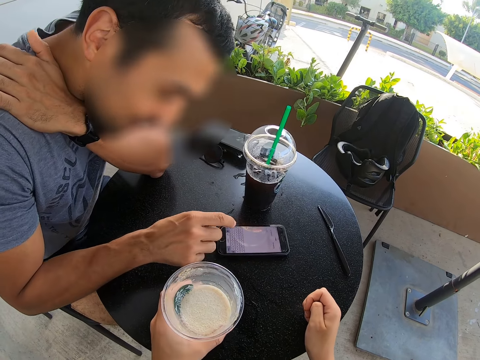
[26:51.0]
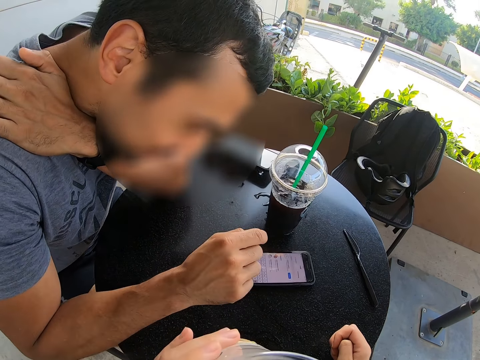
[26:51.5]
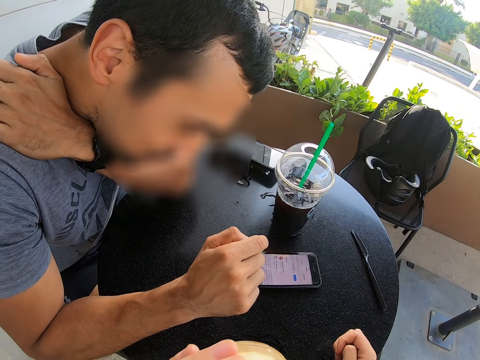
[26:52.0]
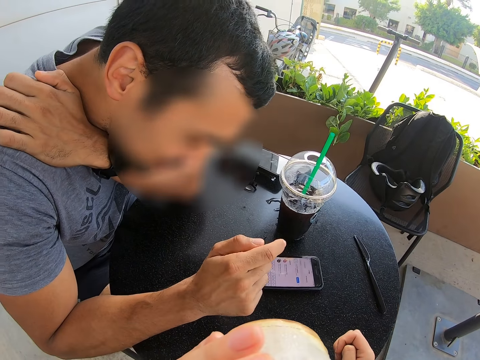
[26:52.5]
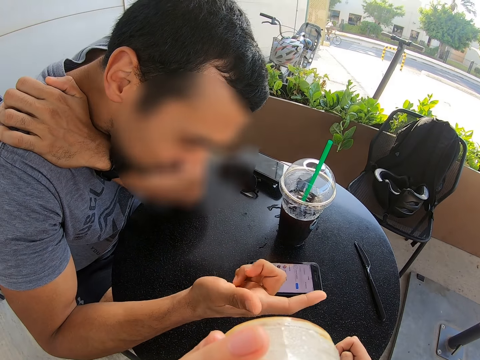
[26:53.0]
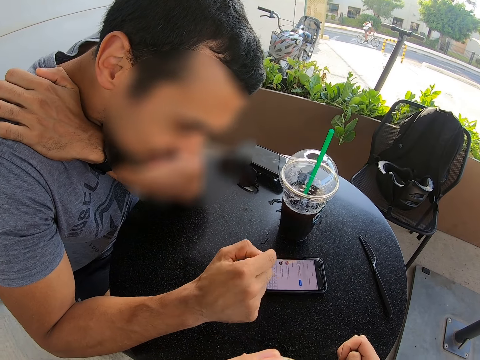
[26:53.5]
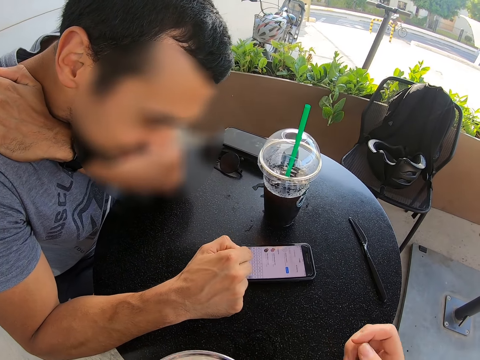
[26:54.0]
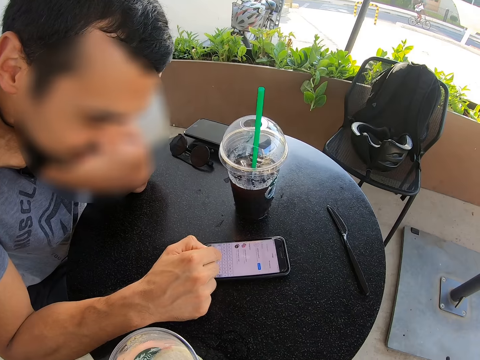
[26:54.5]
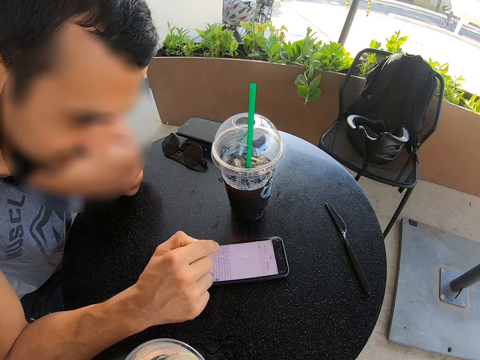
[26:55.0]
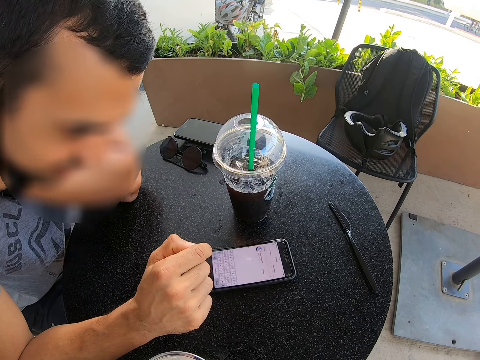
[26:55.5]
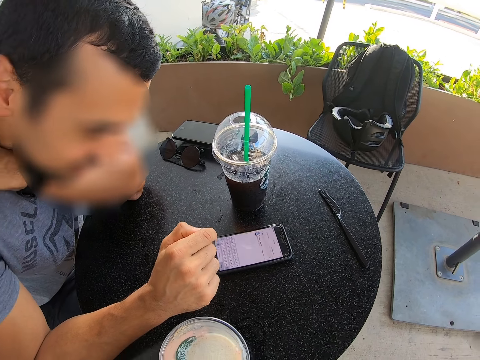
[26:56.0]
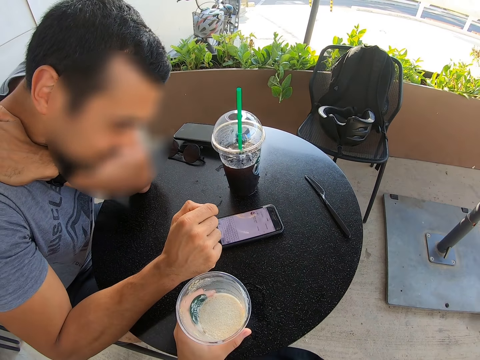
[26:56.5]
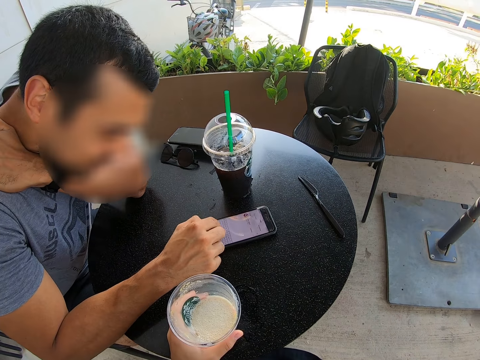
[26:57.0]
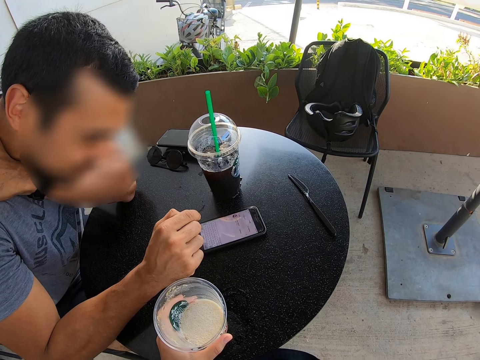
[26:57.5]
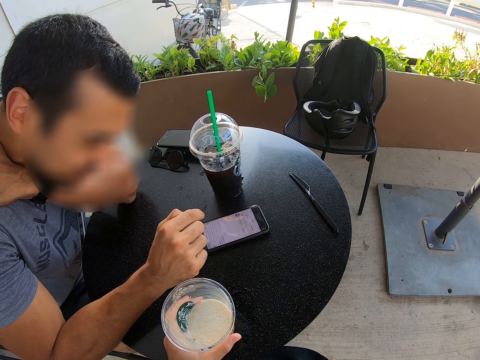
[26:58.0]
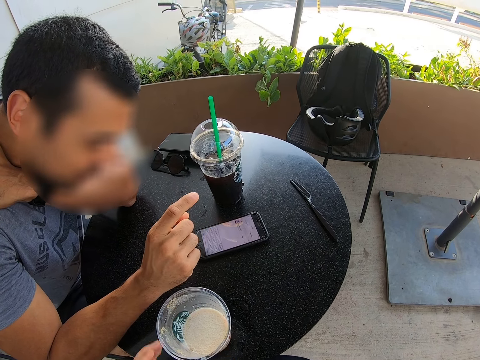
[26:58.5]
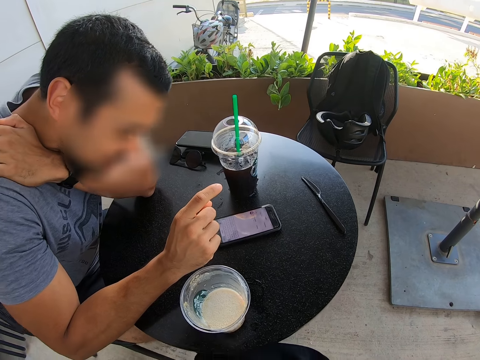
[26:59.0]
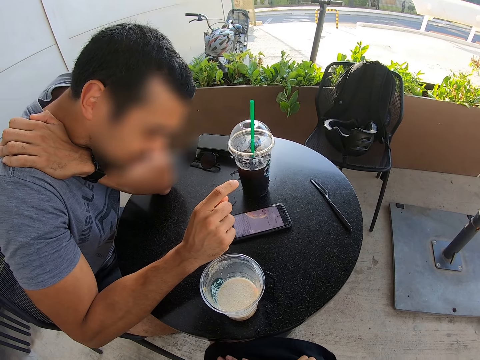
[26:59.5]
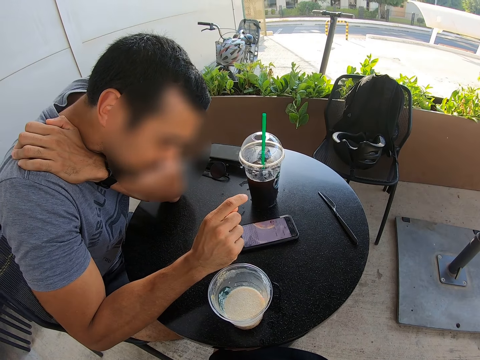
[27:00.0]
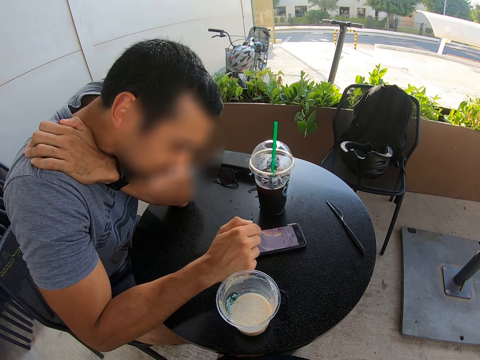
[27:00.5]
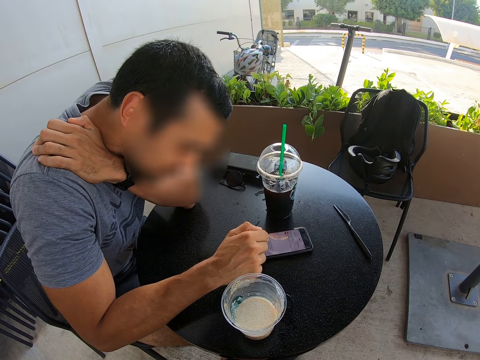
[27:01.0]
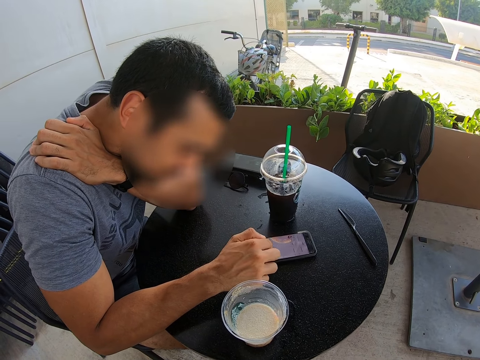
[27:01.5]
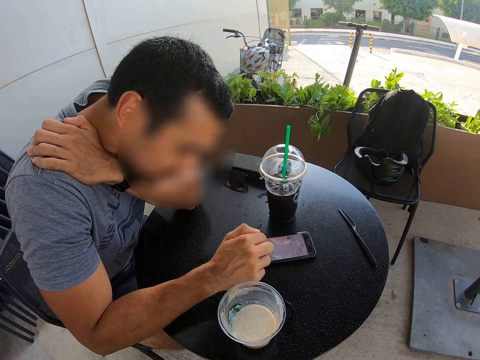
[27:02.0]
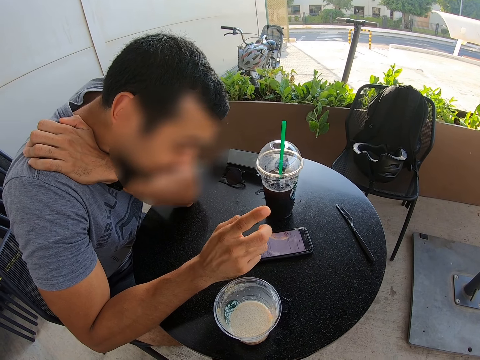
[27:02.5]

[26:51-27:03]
A person pulls the phone, uses the phone, and dials the phone. The camera wearer holds the glass.

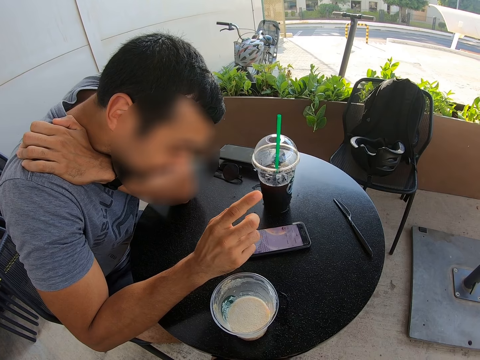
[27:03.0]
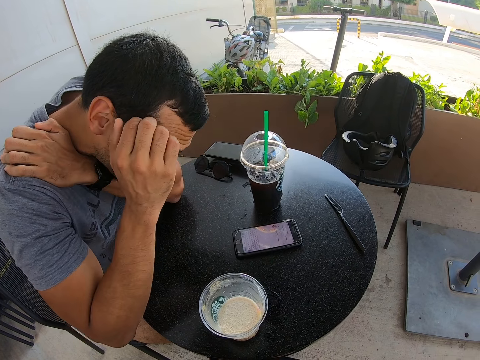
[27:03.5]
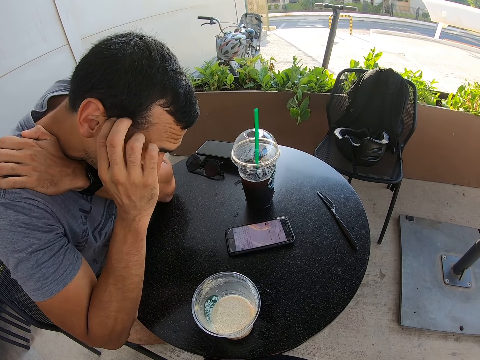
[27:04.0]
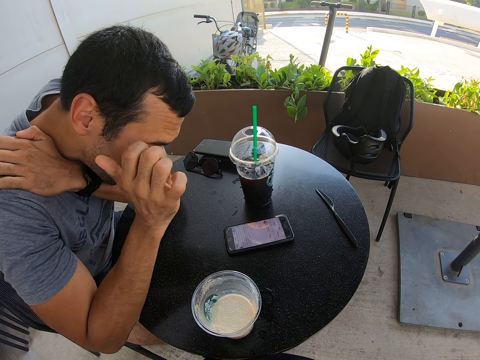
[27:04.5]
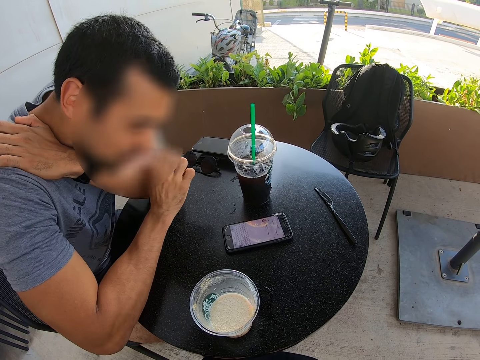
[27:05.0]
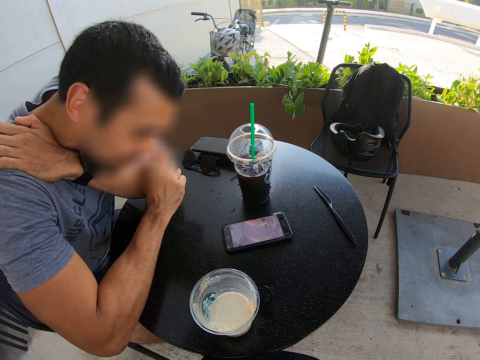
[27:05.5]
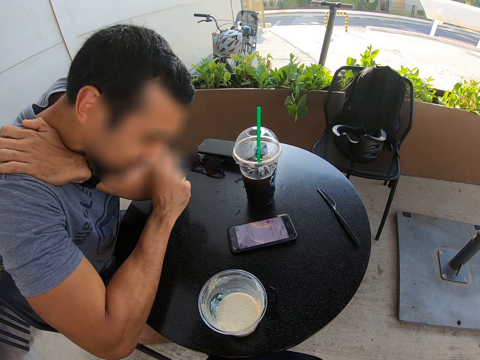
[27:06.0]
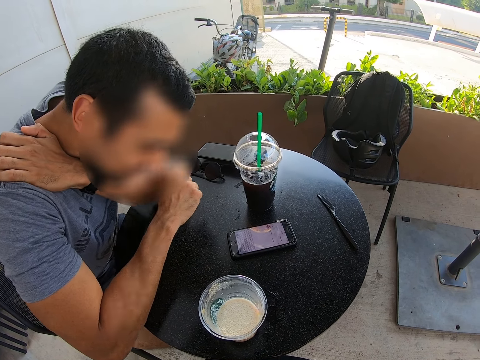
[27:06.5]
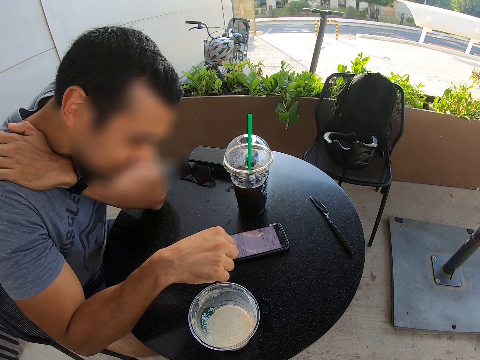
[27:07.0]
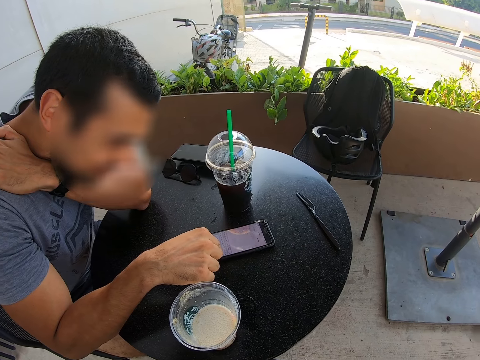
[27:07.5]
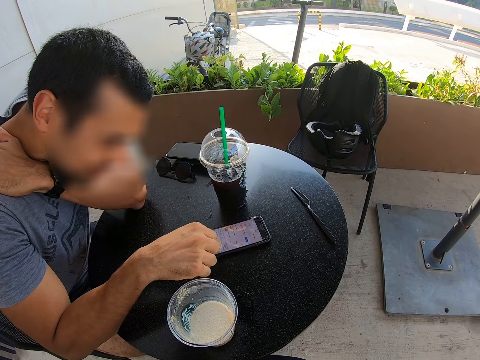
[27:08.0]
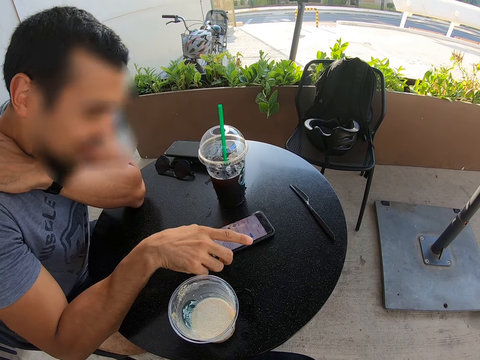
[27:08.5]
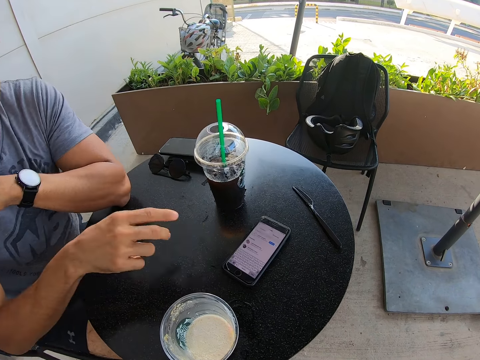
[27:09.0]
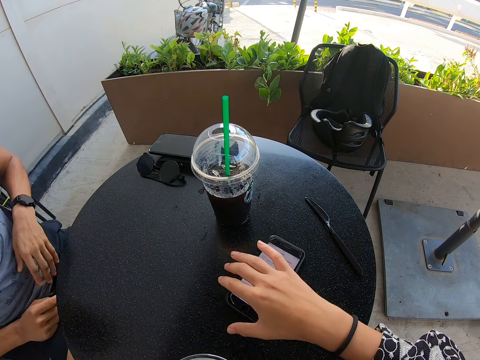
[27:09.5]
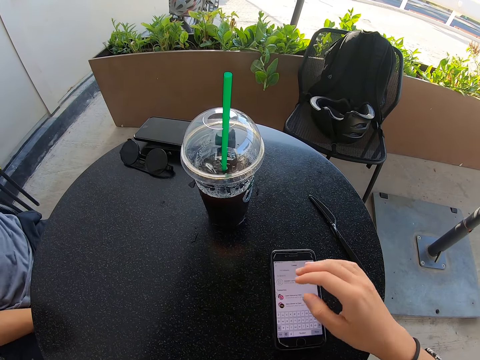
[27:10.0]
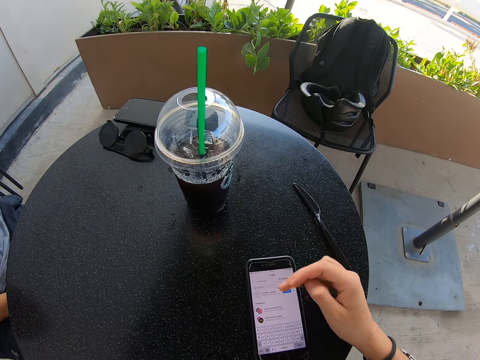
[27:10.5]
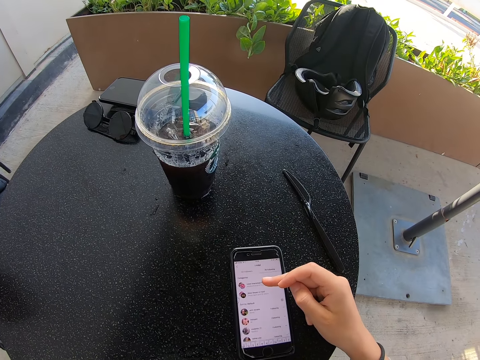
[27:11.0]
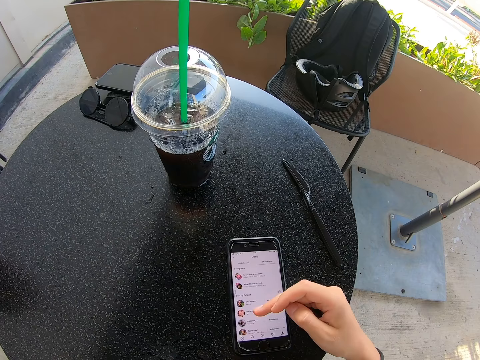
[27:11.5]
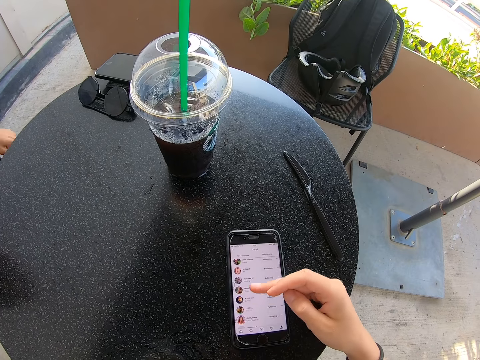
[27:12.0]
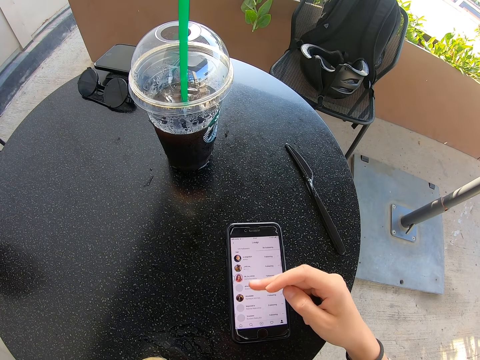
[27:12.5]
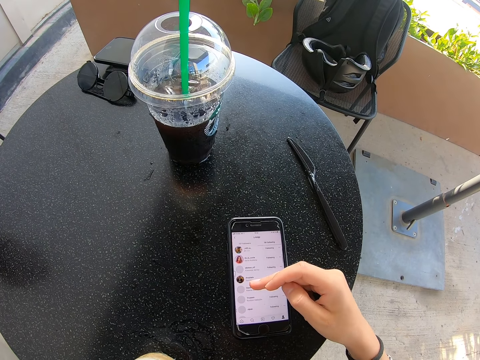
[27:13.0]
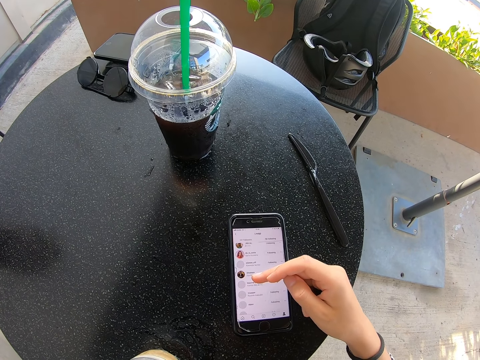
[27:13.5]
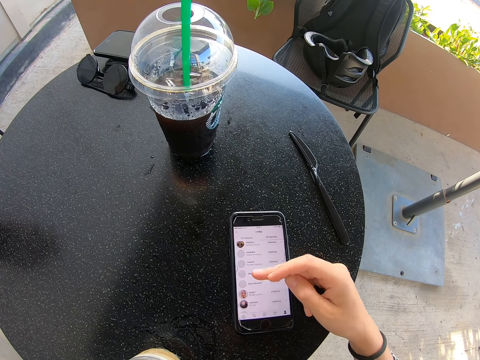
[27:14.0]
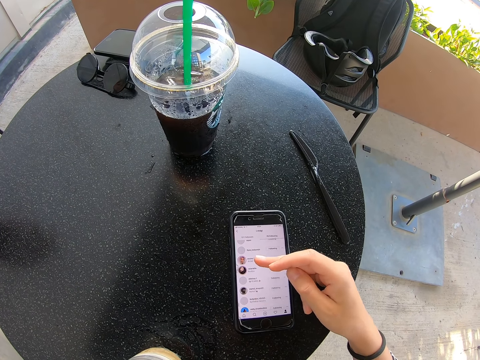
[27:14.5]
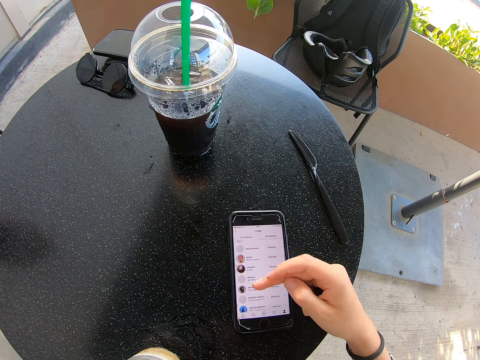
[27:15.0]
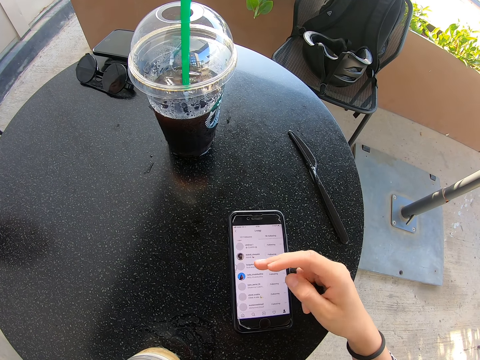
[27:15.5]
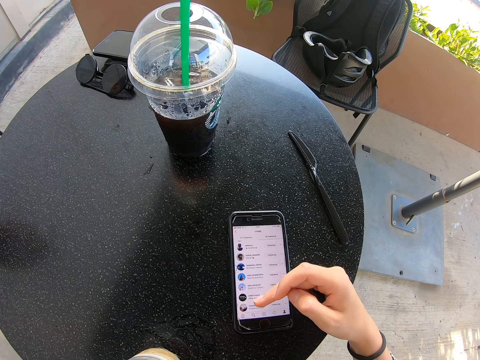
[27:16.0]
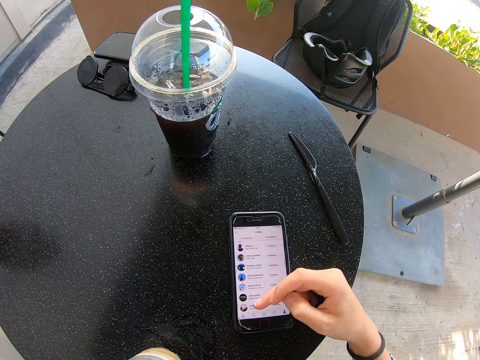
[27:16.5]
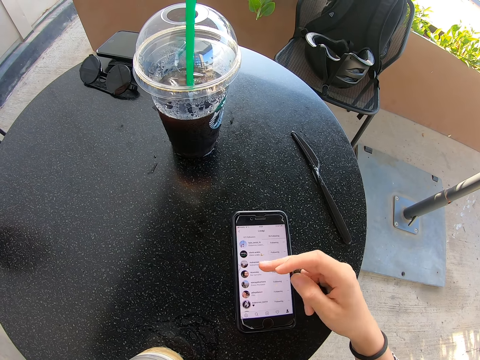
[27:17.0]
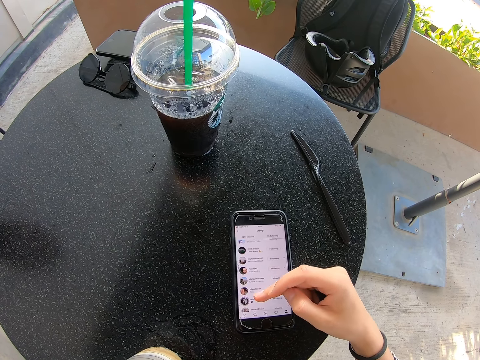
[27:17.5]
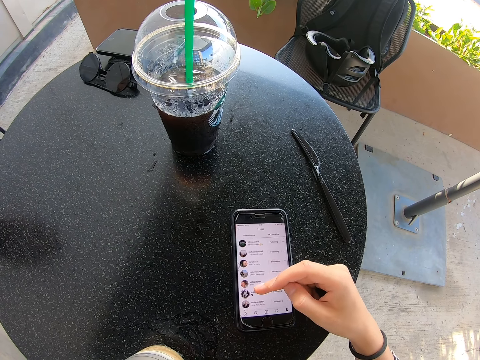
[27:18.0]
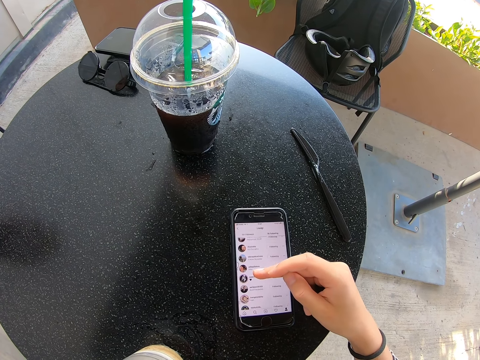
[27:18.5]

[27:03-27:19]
A person scratches his head. The person dials the phone. The camera wearer picks up the phone. They use the phone. They dial the phone.
